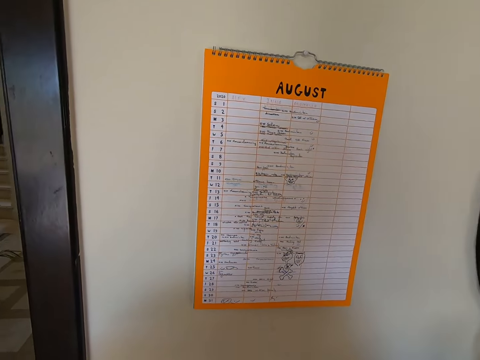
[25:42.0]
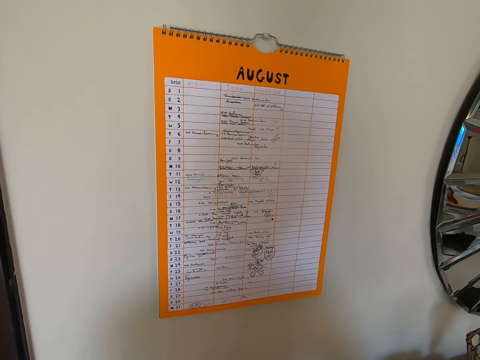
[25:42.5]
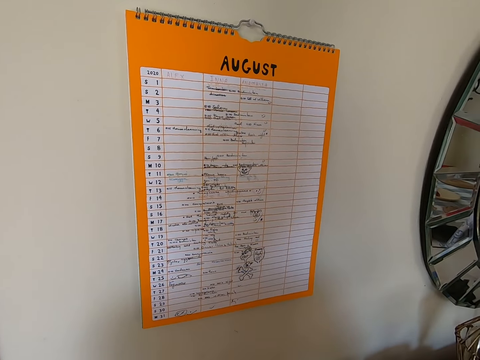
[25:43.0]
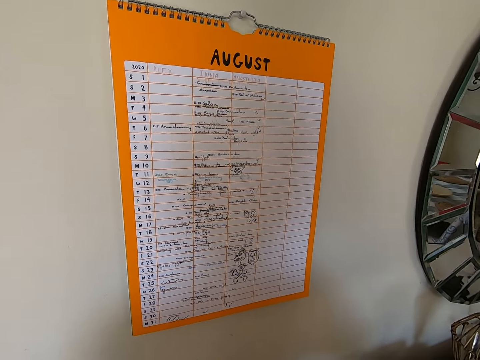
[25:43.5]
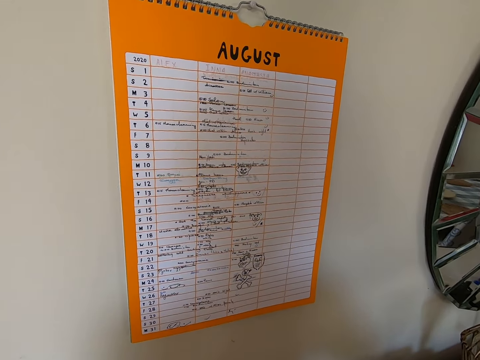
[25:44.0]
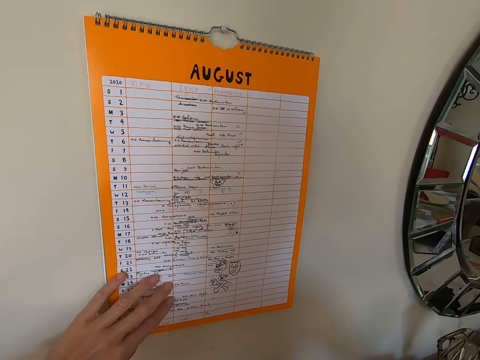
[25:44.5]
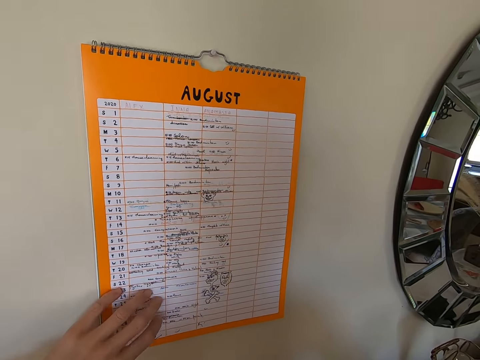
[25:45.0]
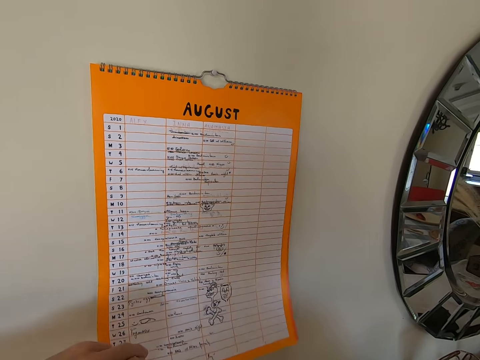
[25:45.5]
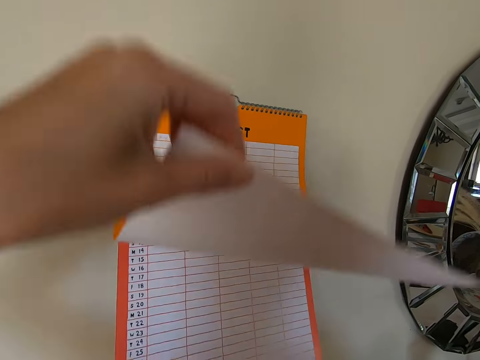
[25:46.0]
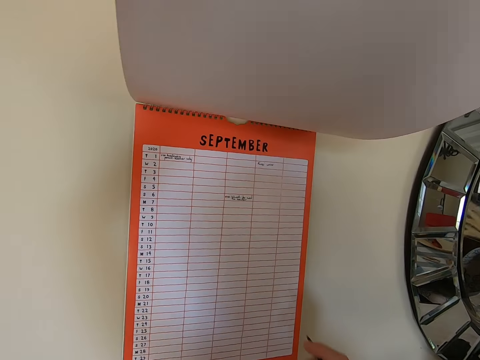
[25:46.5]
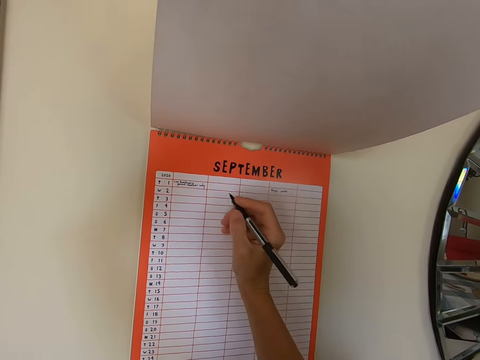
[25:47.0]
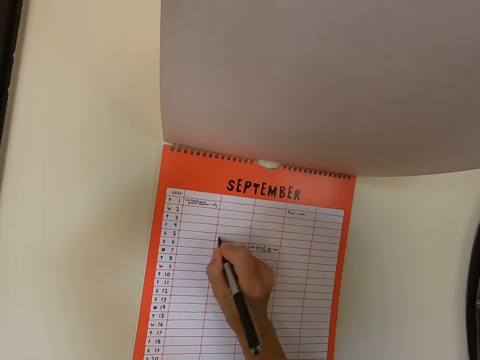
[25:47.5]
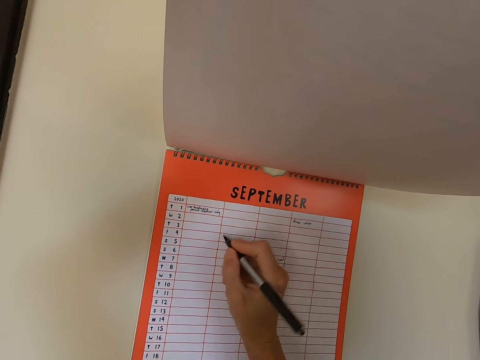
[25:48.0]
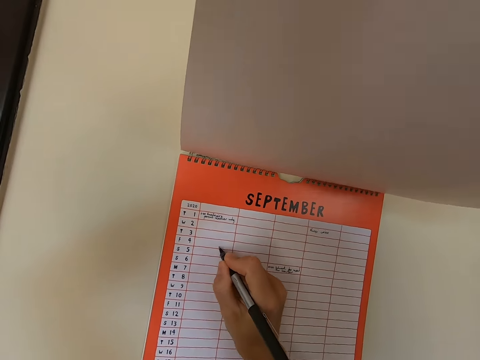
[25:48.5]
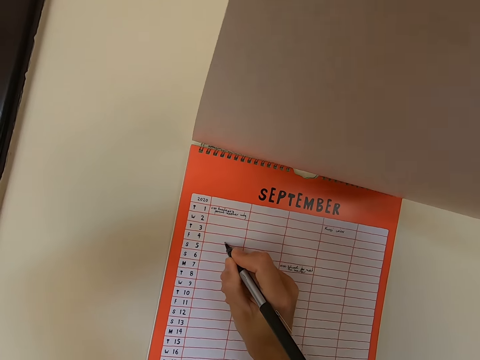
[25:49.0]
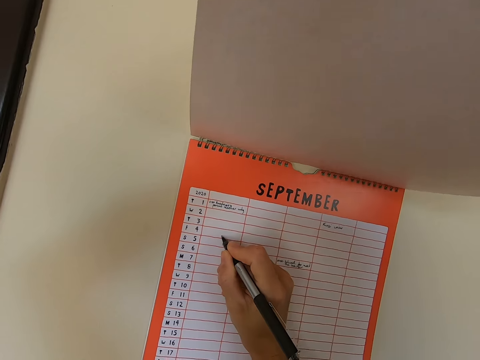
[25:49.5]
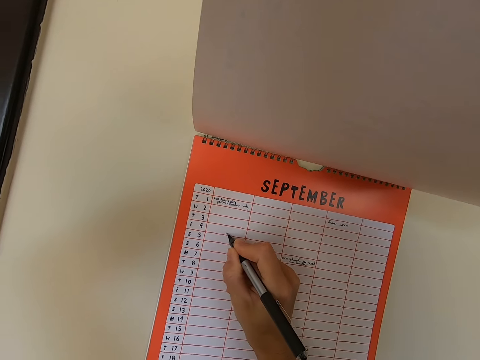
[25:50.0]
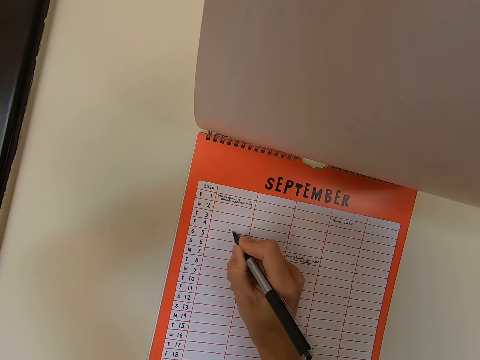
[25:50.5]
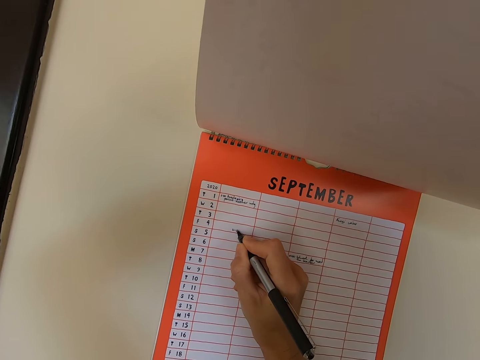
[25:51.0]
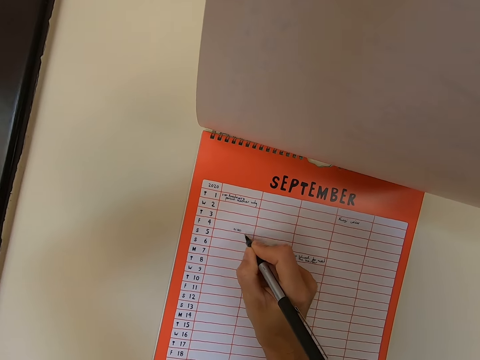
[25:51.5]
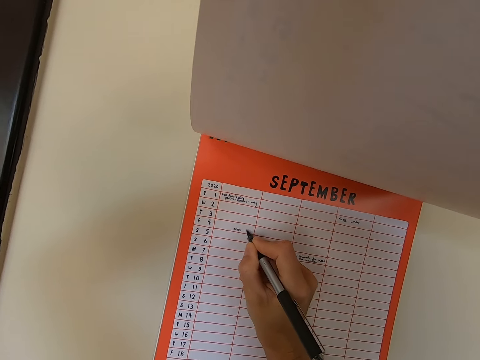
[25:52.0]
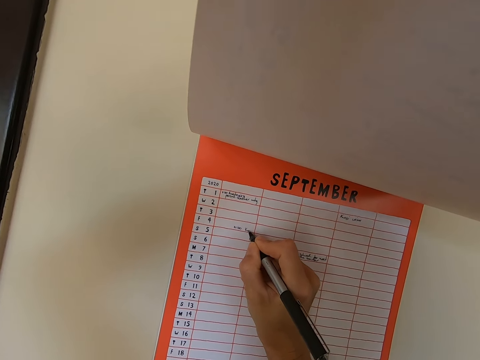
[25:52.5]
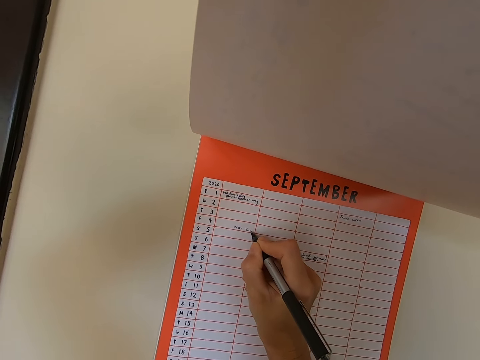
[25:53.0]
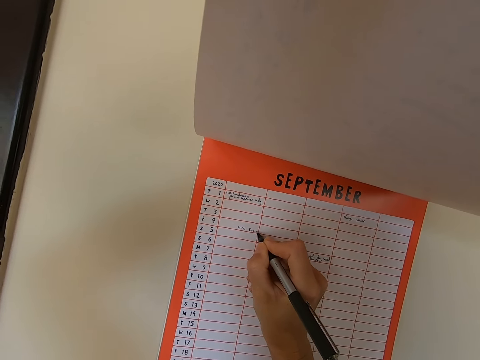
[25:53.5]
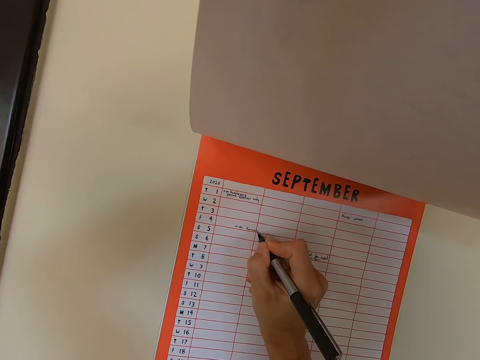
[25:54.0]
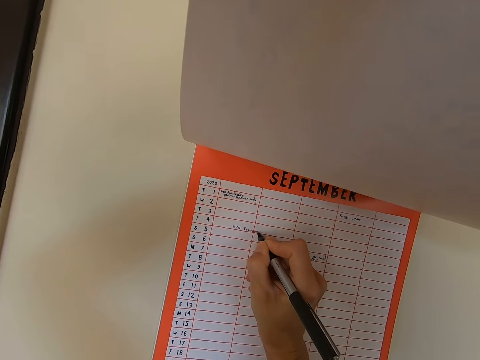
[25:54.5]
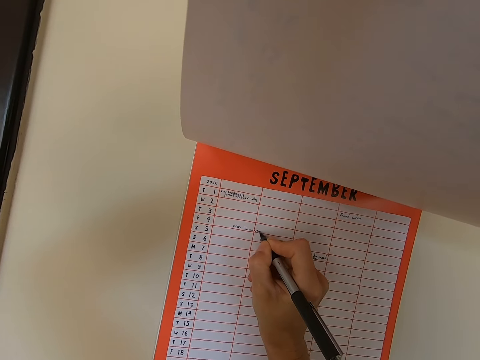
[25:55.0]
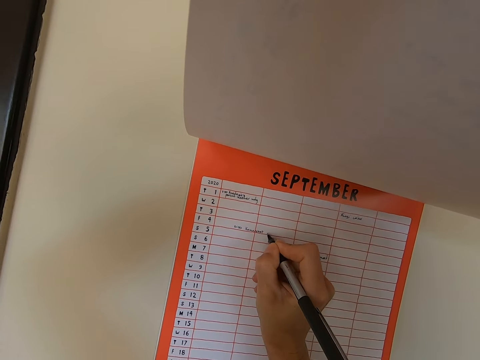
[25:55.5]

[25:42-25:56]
The camera wearer looks at the chart on the wall. They move the chart on the wall. They open the calendar. They write on the chart on the wall.

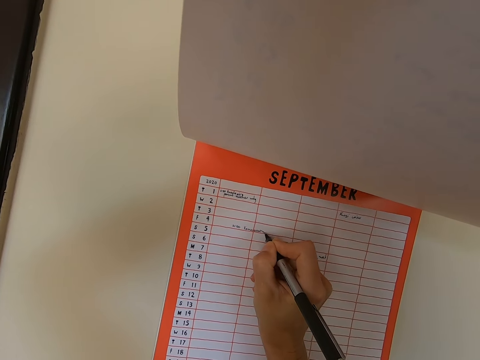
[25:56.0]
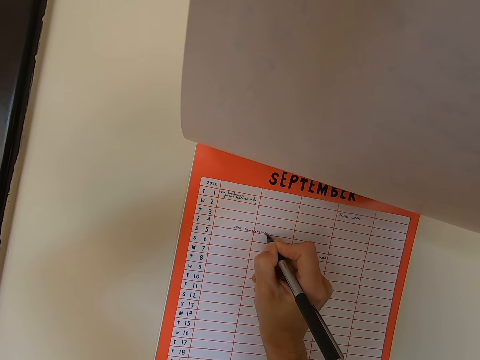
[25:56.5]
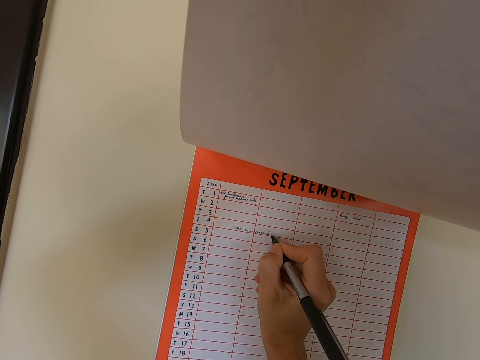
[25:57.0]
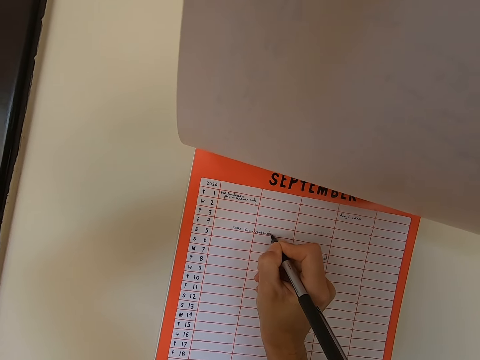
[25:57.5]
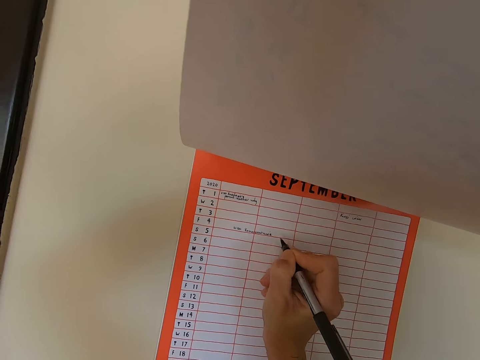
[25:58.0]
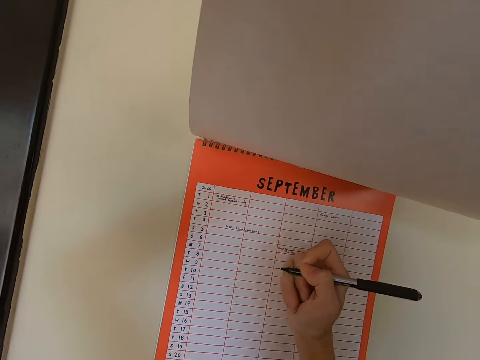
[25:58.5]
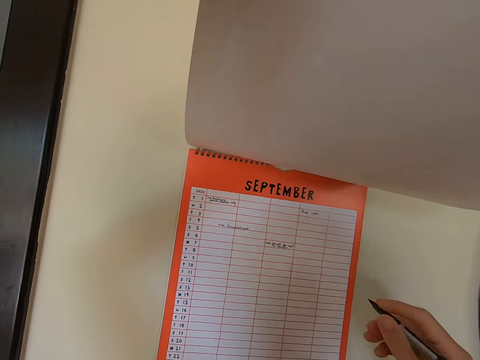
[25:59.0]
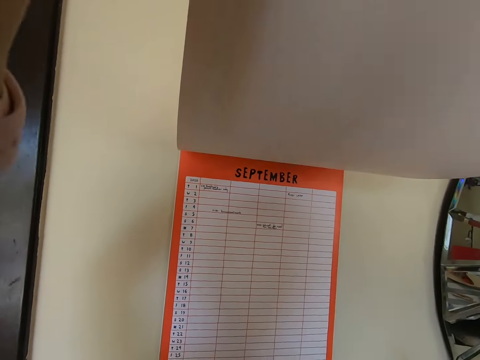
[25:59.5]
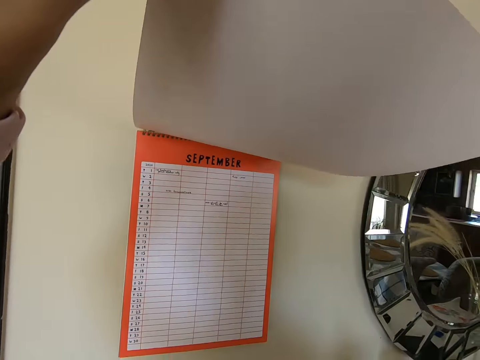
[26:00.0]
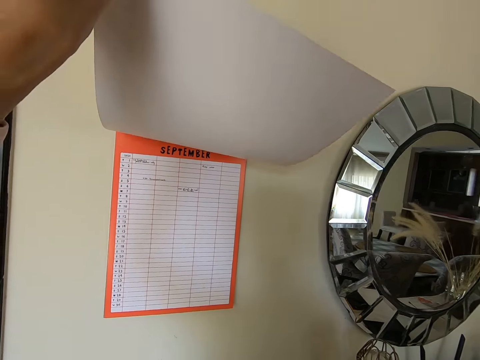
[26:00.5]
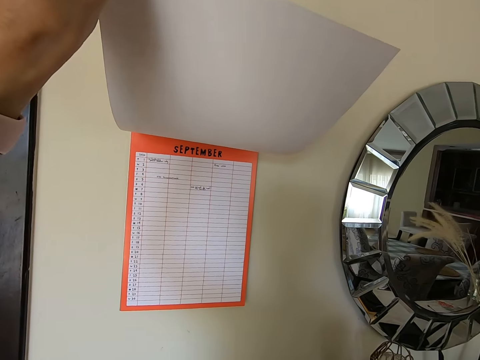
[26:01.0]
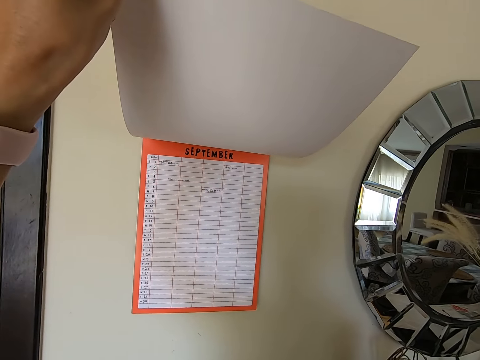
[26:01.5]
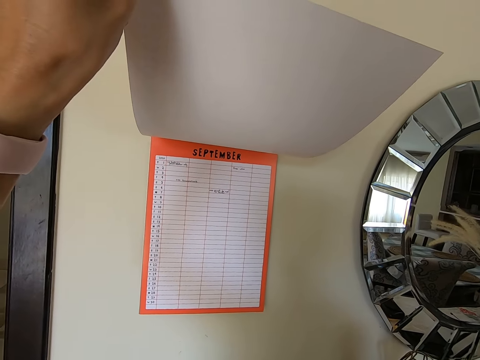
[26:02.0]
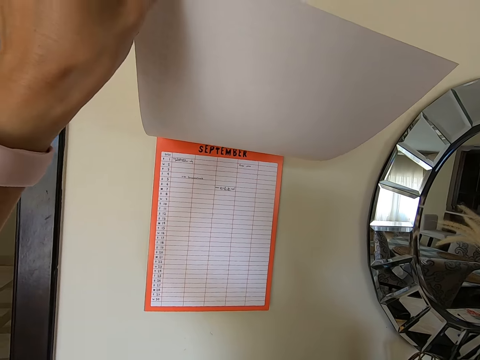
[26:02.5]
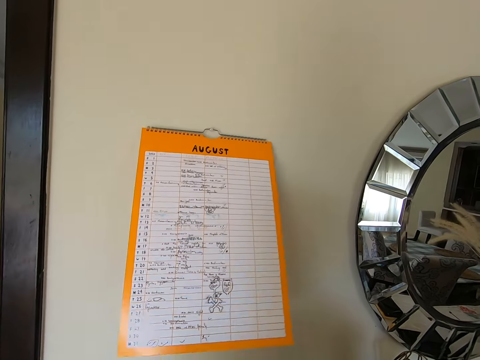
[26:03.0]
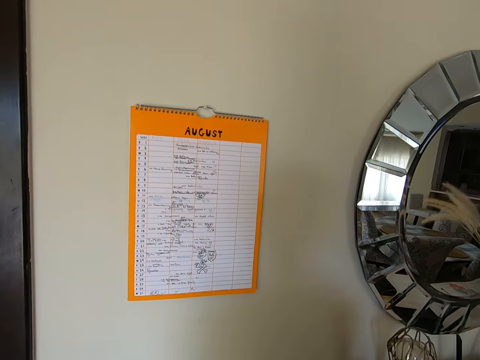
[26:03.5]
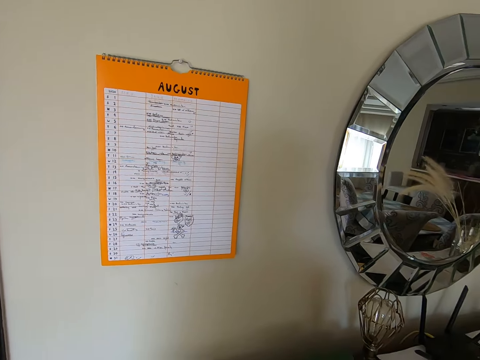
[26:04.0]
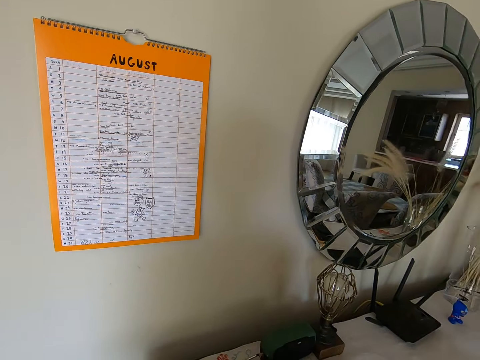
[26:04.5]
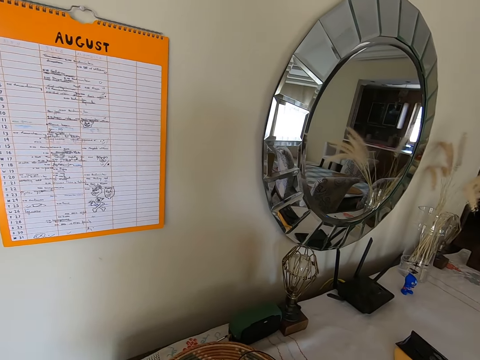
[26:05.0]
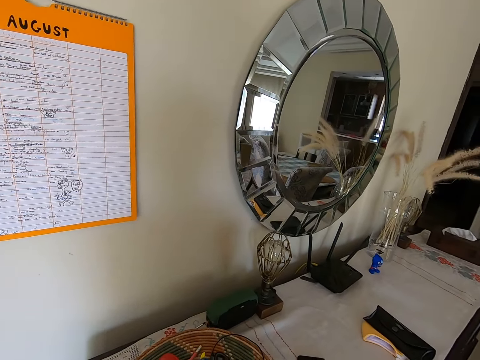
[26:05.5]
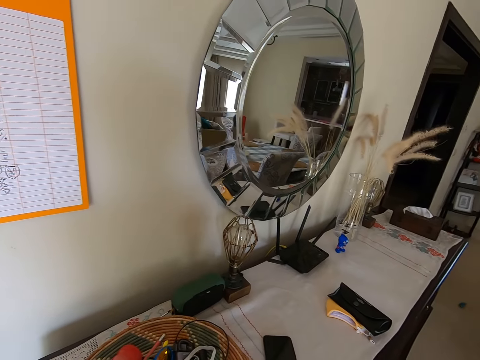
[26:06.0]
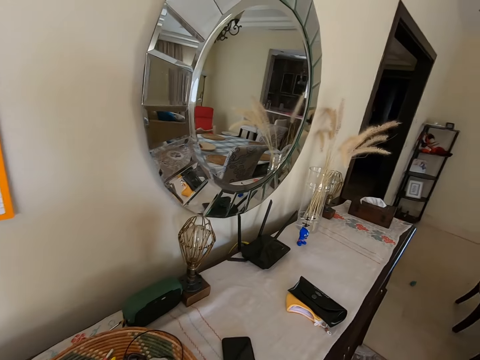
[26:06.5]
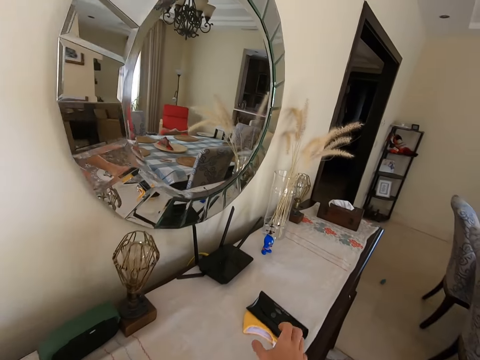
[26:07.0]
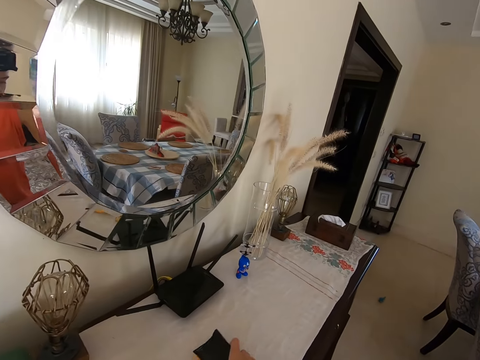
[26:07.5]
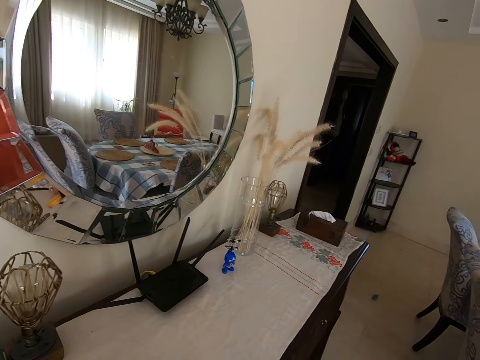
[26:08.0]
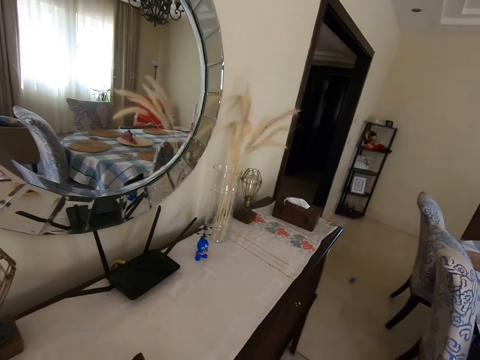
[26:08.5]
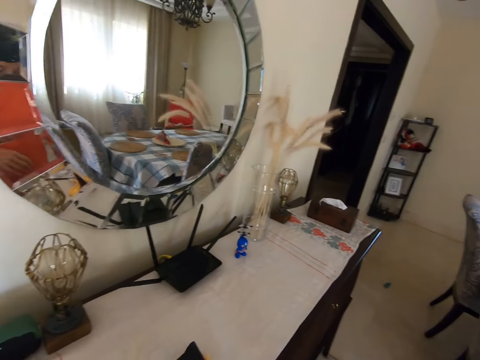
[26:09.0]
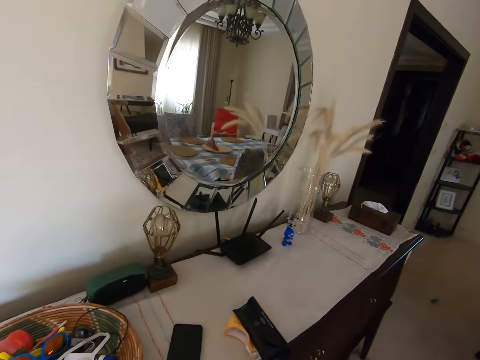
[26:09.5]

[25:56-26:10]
The camera wearer looks at the calendar. They hold the paper. They leave the paper. They walk around. They put the pen on the paper. They pick something on the table.
